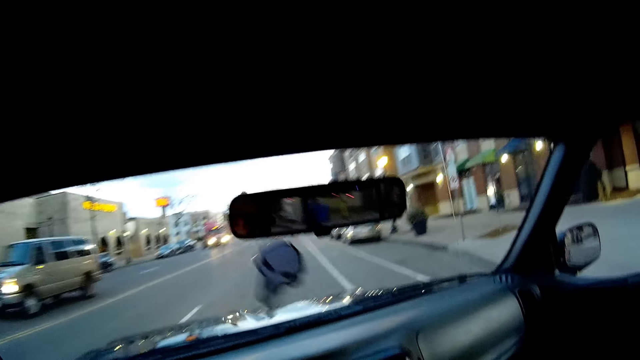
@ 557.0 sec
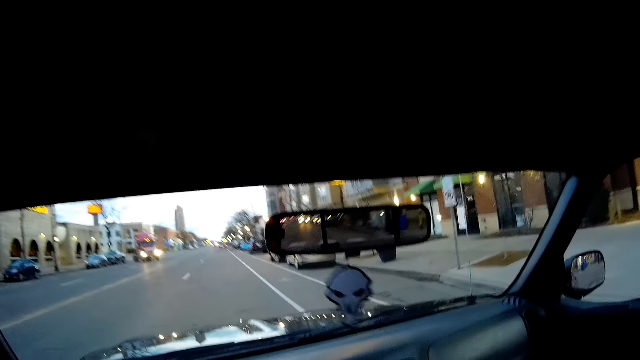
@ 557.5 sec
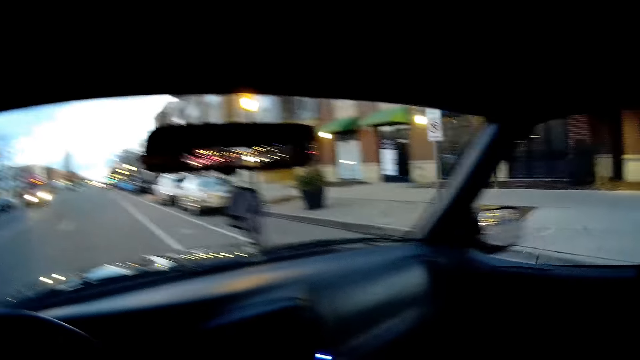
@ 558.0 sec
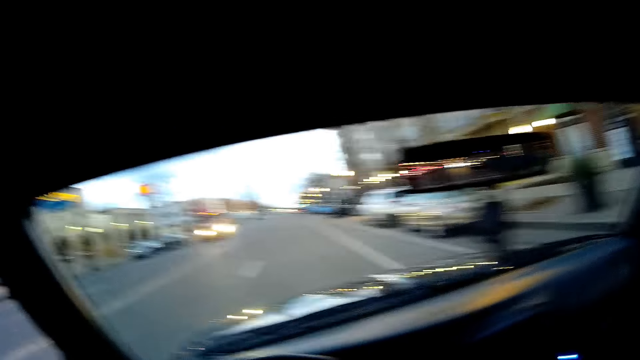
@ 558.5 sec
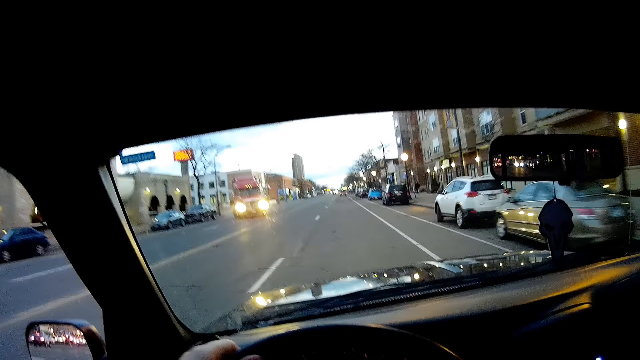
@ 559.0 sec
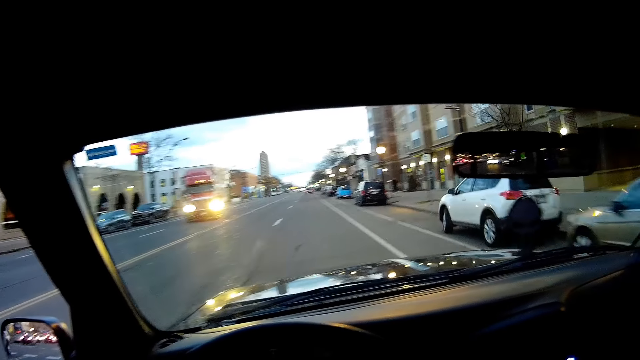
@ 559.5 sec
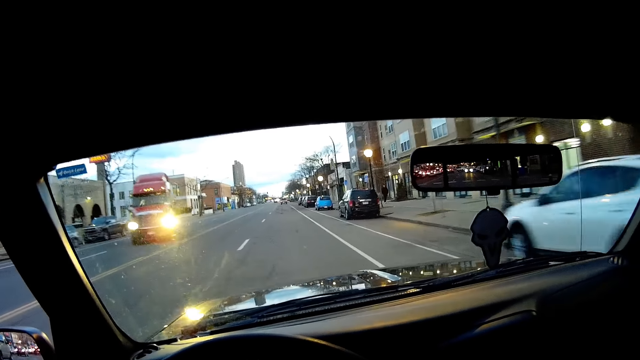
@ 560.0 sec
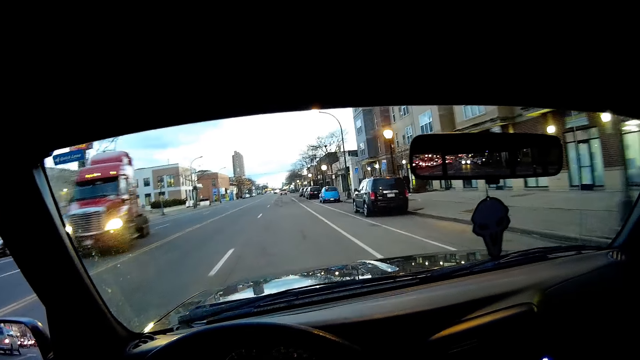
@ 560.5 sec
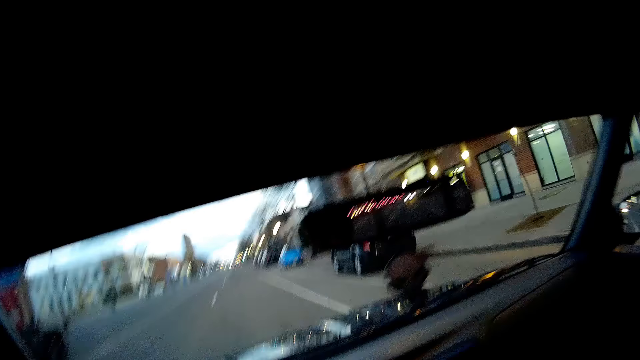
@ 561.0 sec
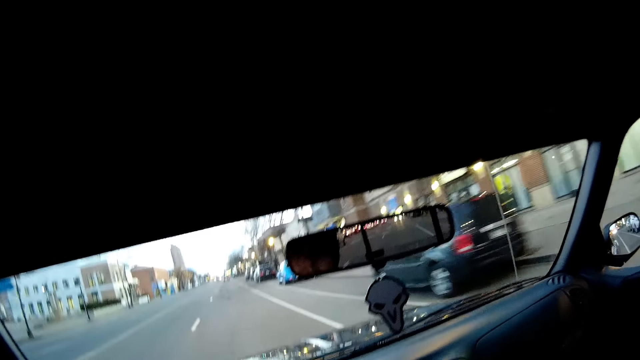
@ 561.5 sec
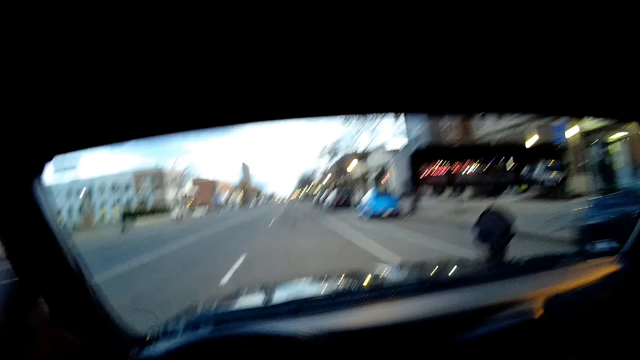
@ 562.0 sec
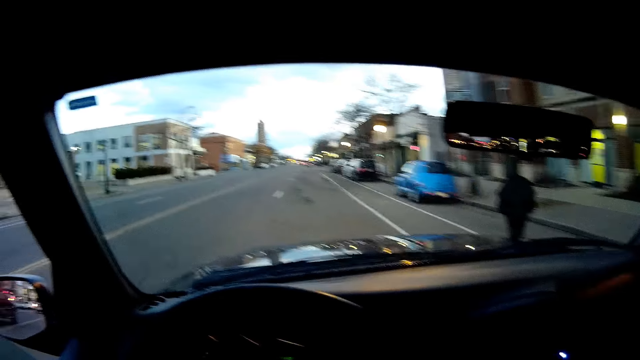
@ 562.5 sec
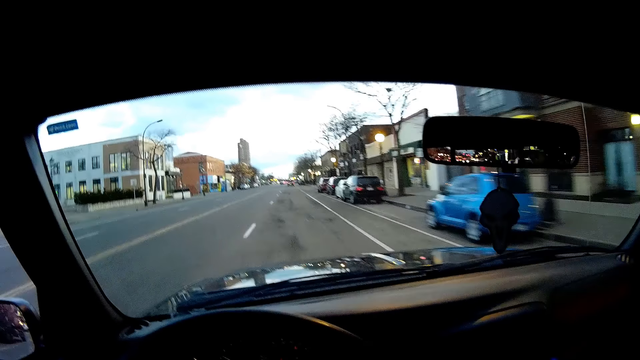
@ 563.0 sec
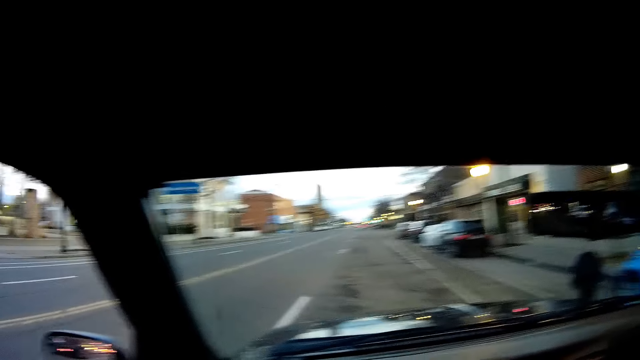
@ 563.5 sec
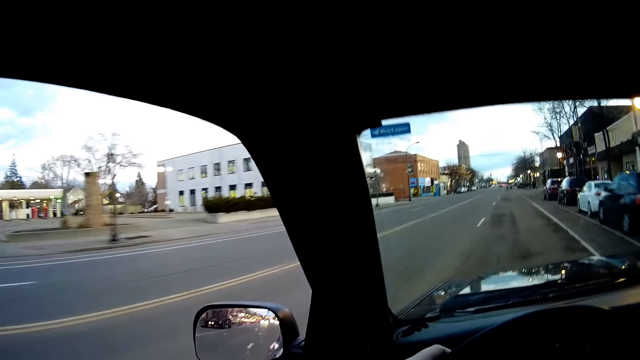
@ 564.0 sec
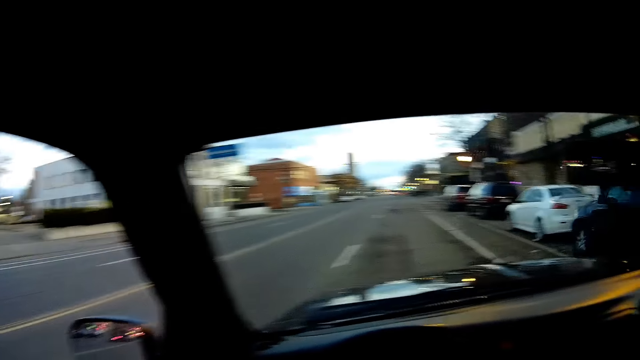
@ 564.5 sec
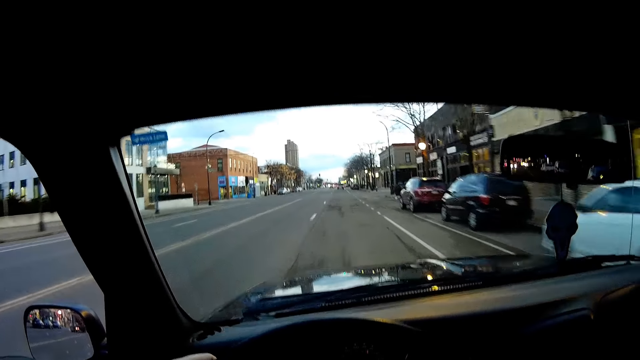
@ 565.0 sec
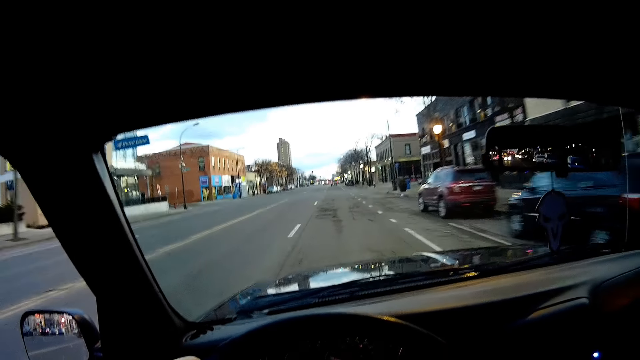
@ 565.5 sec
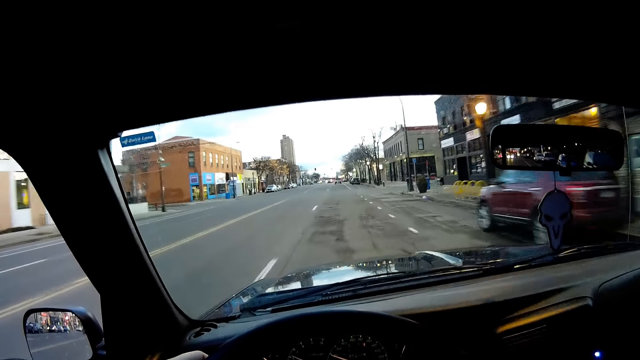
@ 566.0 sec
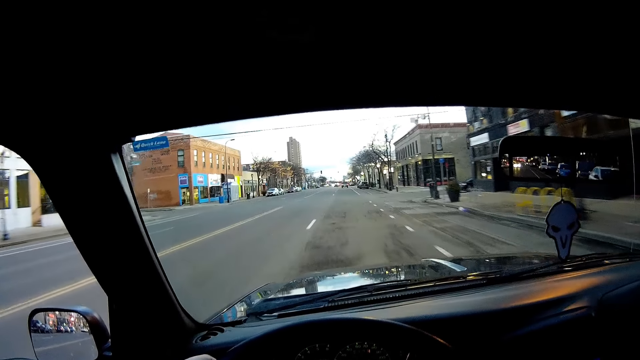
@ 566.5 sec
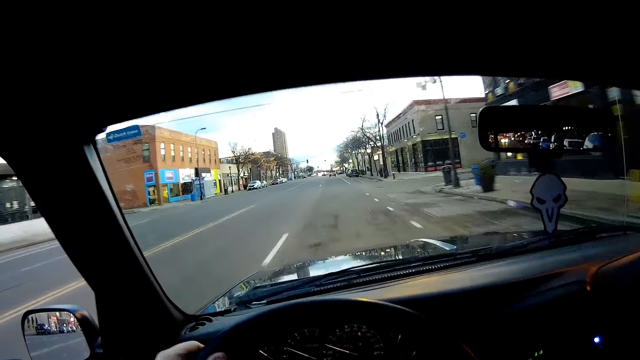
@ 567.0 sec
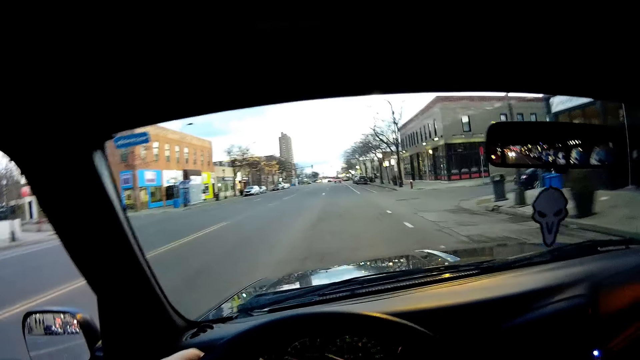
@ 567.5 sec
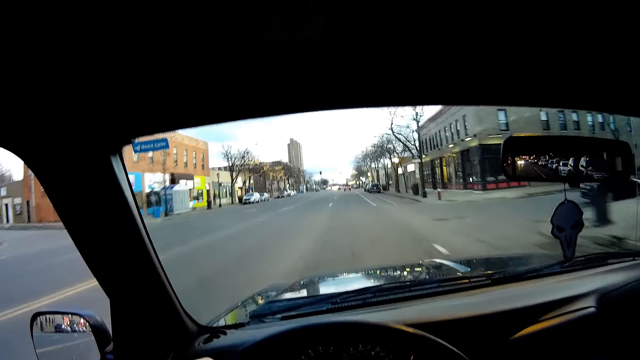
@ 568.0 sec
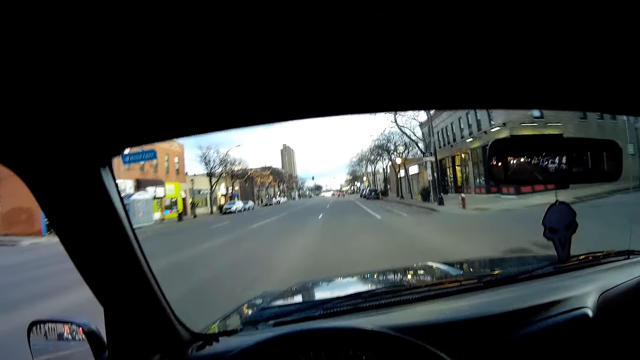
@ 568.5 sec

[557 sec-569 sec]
The camera wearer drives along the road. He lifts his hand up. He drops off his hand. He looks around. He drives along the road.

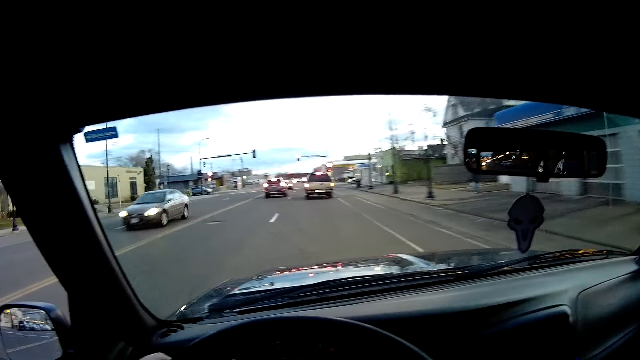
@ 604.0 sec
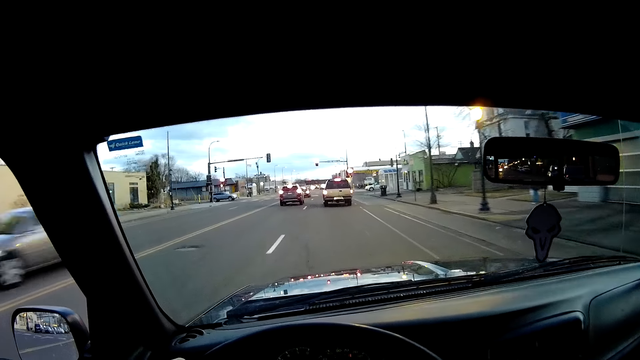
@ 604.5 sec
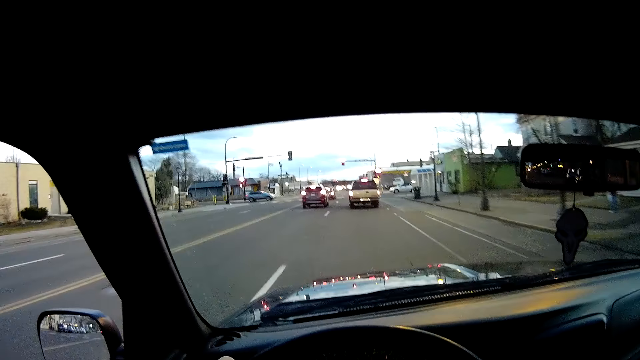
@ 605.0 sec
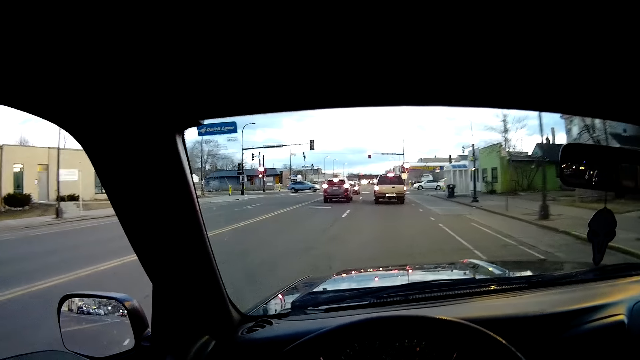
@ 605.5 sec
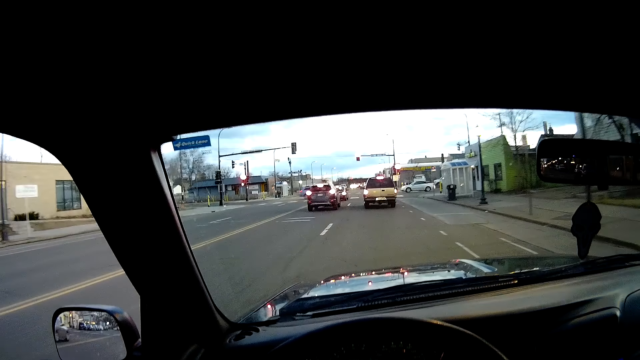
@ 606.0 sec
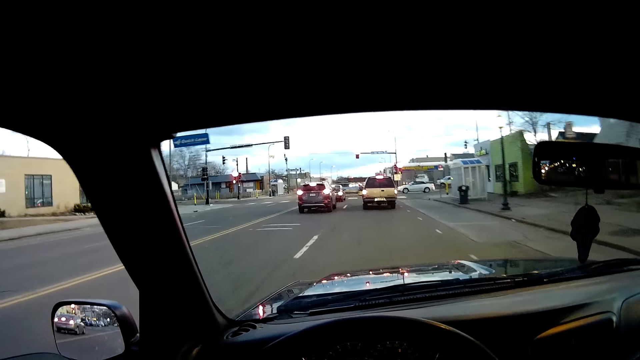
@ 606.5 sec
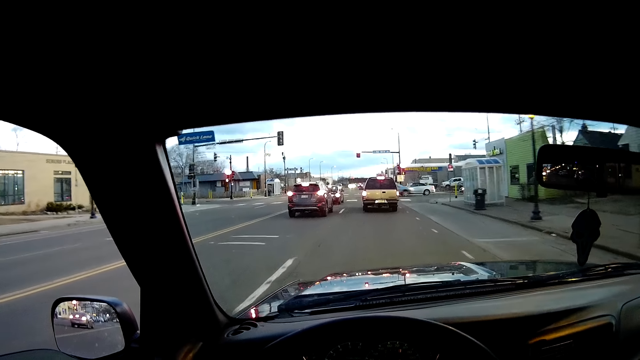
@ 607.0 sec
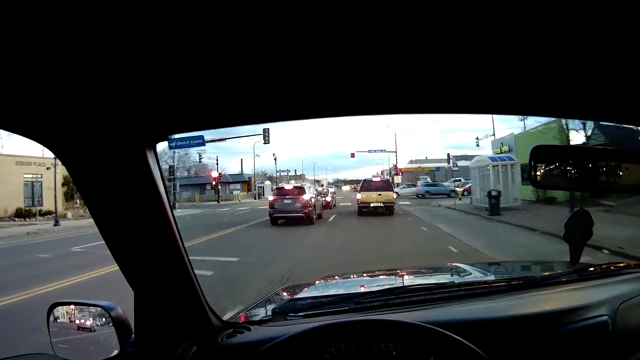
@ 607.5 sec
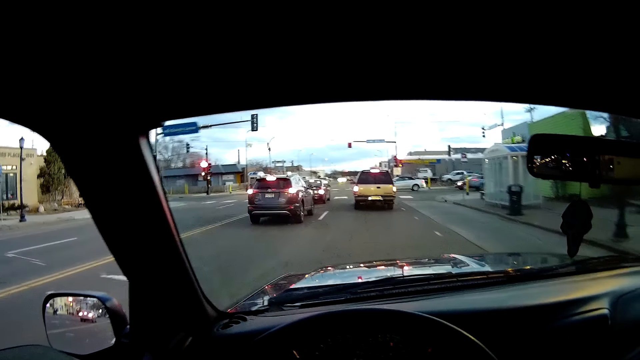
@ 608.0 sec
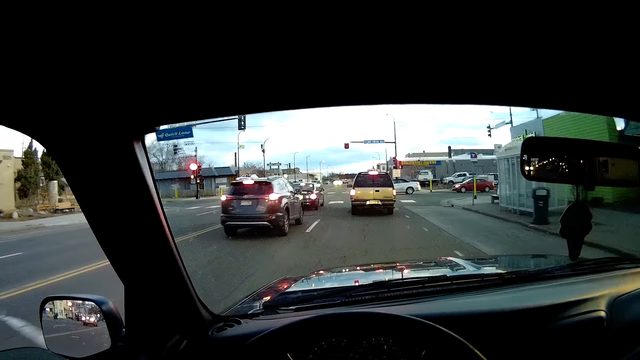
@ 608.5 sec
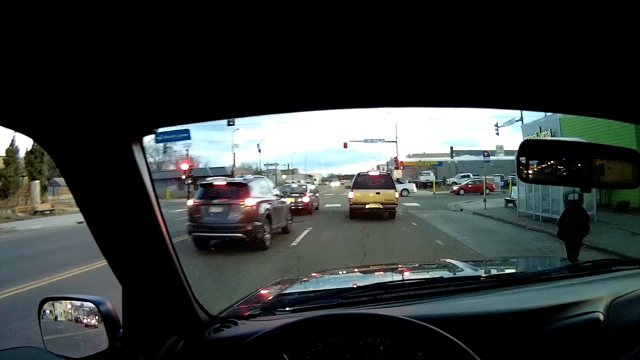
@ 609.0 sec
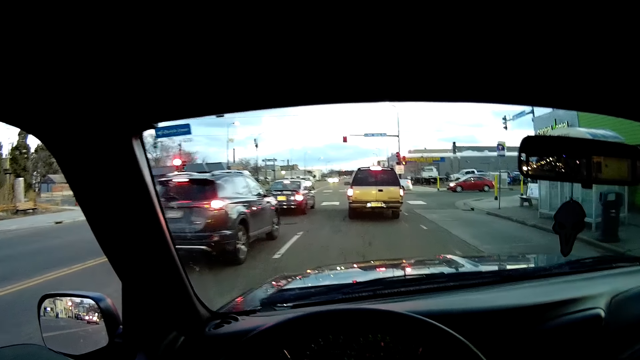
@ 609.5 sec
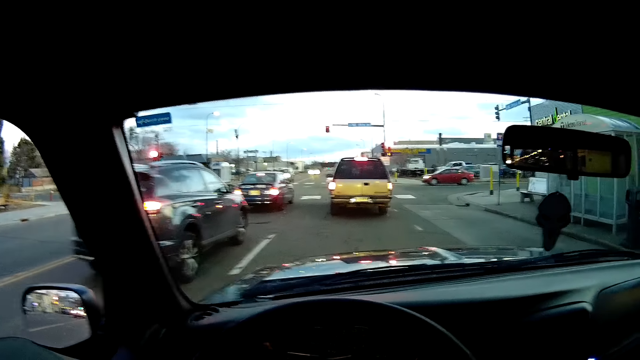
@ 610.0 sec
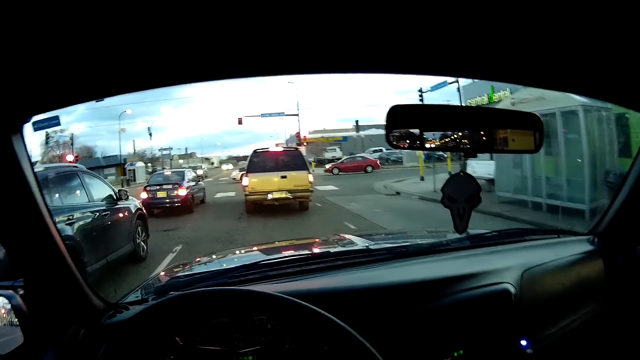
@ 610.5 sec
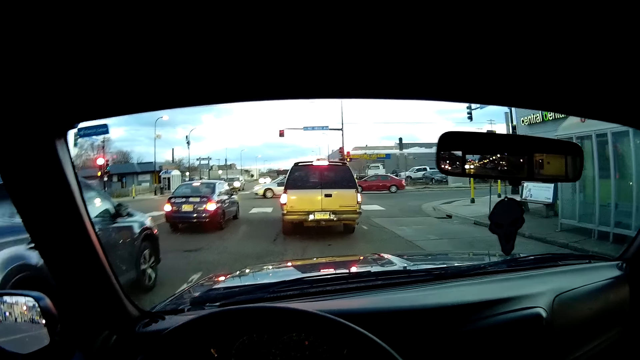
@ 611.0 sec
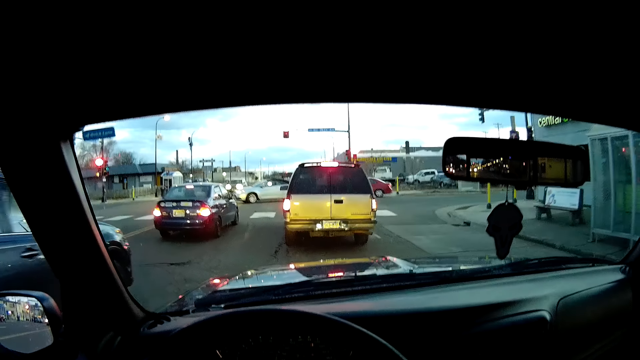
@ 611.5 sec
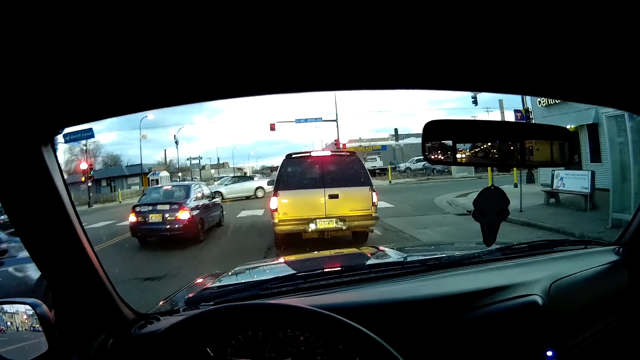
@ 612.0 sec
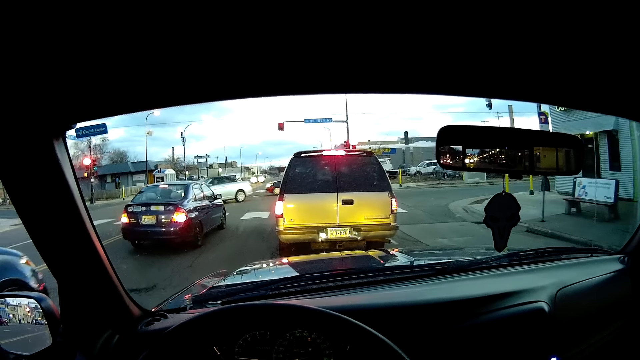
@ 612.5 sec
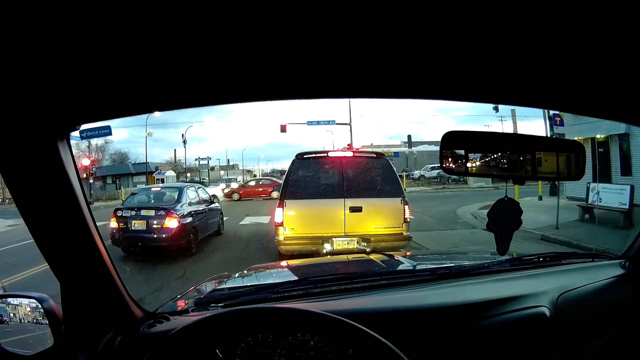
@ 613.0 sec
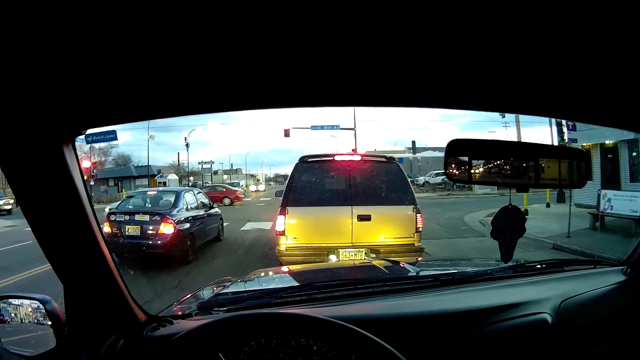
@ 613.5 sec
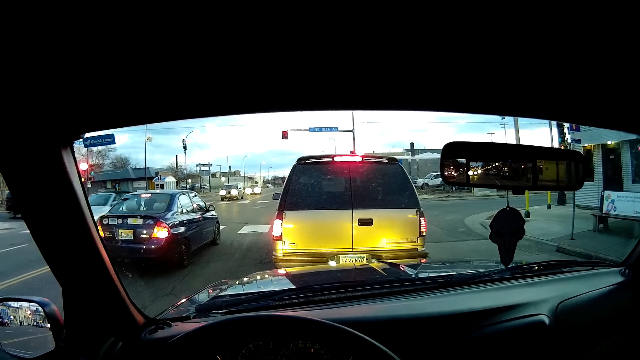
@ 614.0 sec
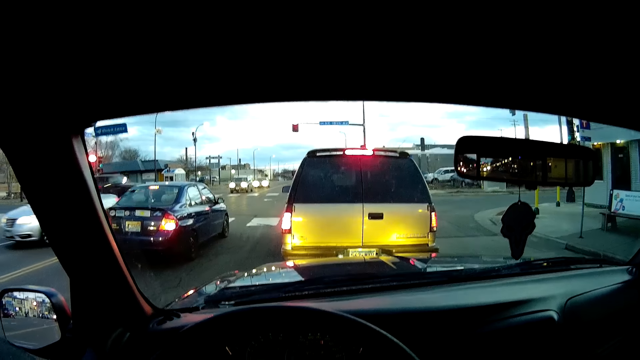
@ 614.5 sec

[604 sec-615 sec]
The camera wearer slows down the car speed.
